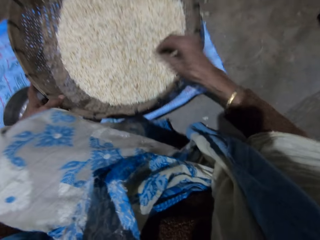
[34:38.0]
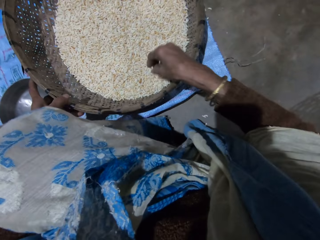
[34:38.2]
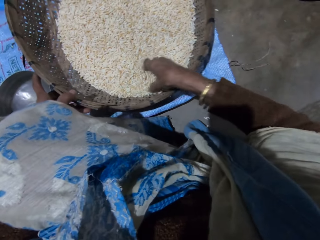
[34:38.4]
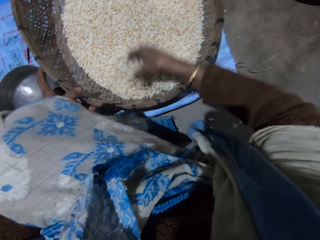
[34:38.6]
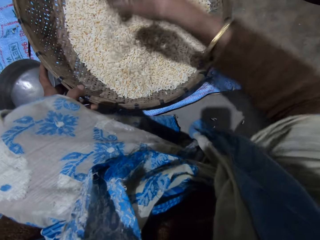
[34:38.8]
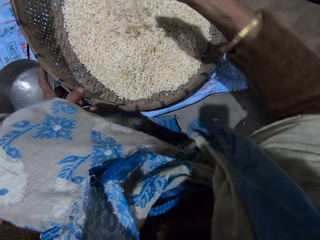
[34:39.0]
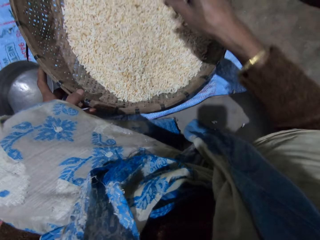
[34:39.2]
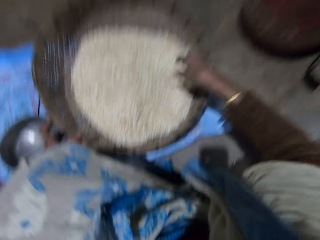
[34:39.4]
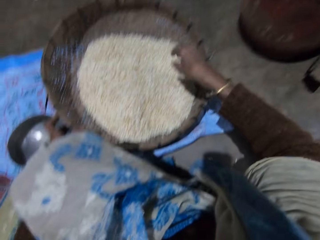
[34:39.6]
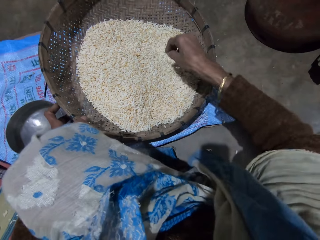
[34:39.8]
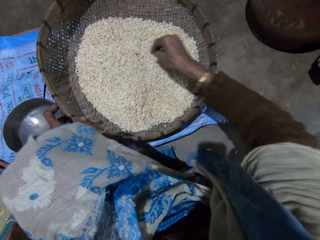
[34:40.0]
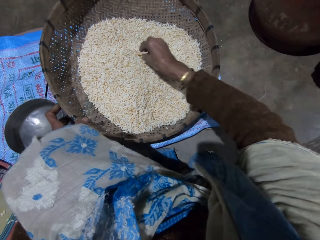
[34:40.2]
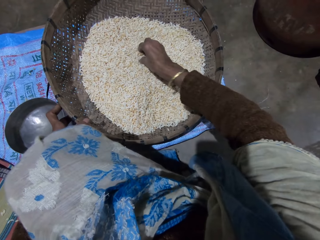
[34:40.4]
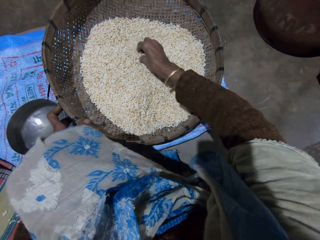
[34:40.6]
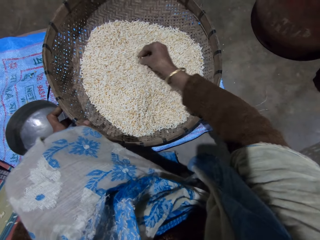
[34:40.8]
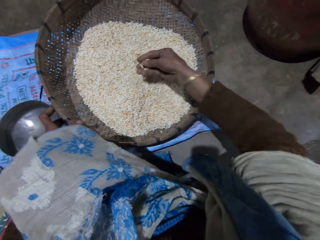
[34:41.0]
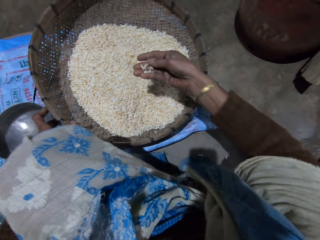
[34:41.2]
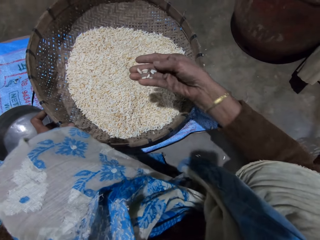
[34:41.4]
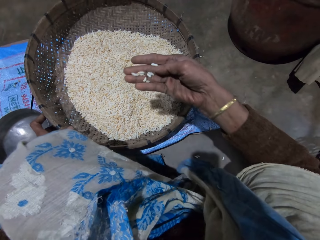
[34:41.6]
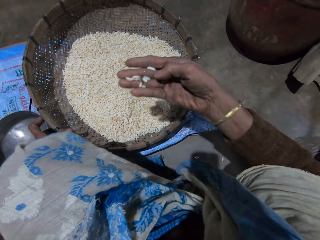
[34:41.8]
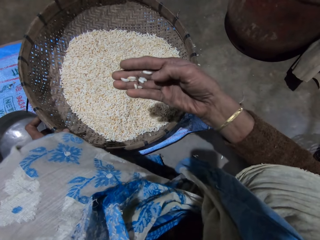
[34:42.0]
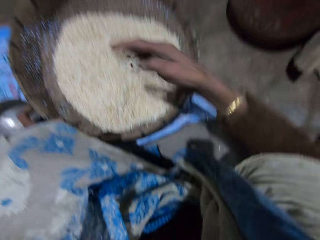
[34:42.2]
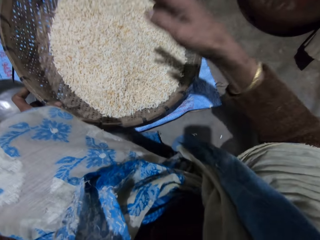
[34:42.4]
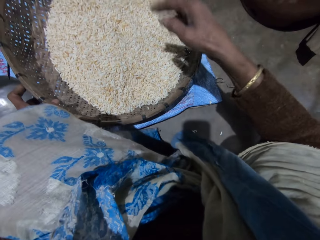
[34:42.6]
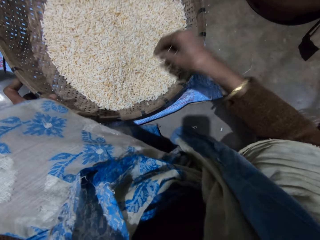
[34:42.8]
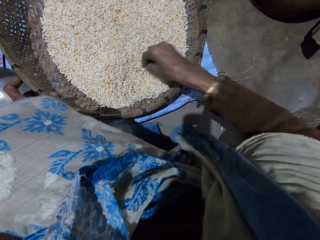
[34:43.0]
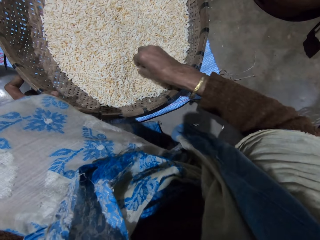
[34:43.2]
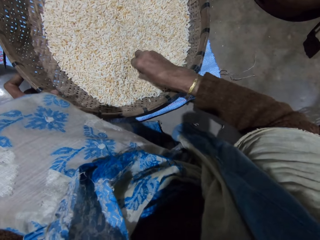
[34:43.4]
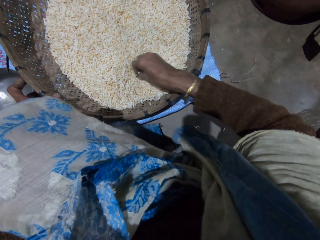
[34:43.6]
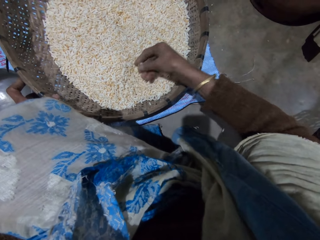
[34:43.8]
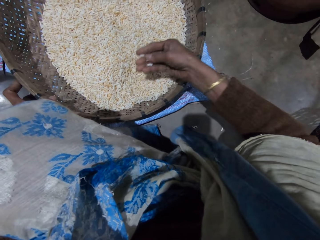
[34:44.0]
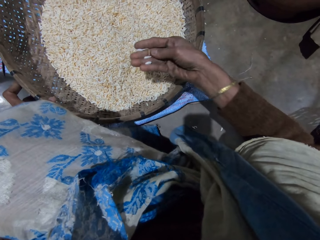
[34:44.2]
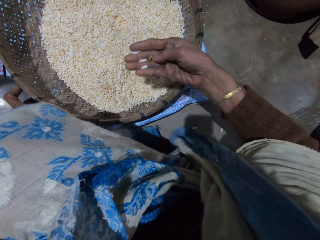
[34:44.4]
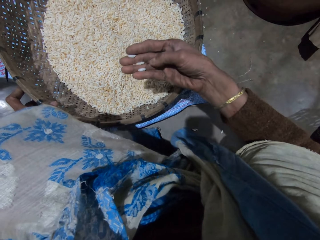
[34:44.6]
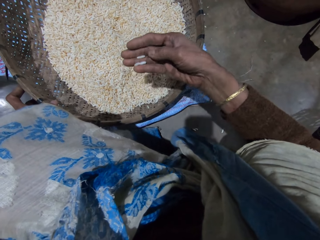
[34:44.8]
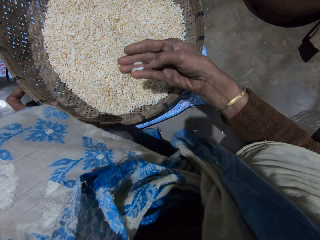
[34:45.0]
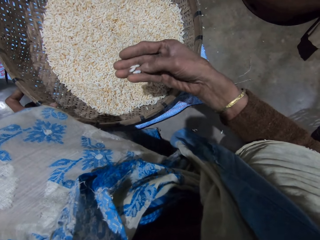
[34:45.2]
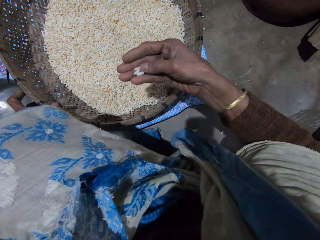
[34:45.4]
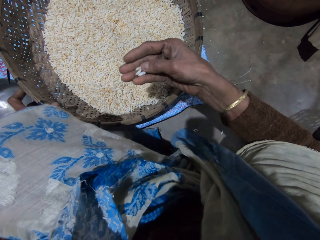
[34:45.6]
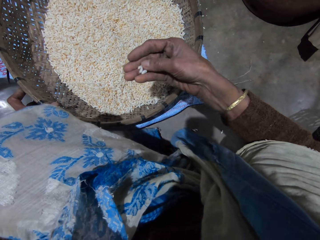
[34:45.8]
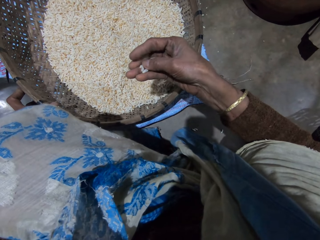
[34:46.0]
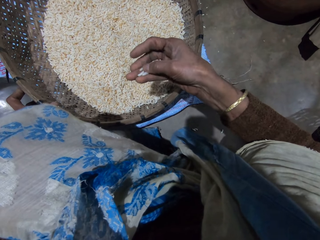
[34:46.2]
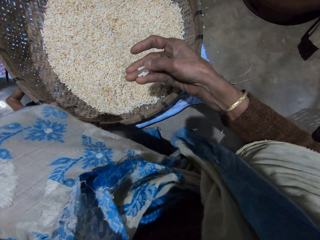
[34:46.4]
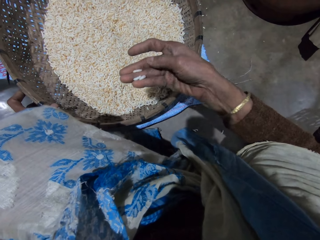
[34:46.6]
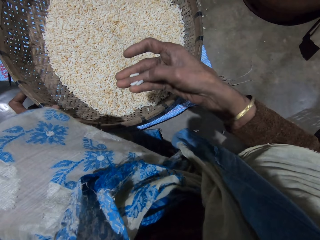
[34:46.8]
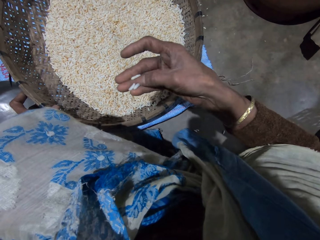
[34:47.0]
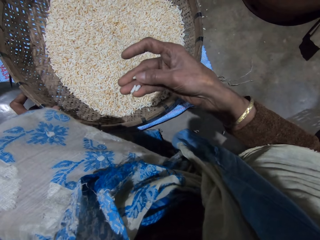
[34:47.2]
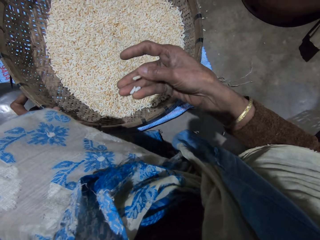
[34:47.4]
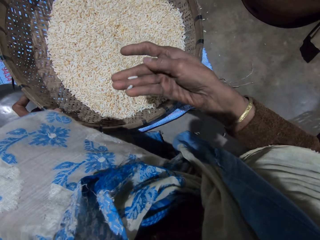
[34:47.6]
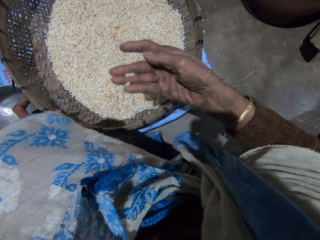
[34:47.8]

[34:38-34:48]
The camera wearer picks grains.

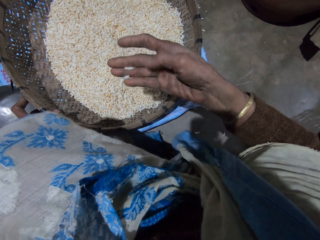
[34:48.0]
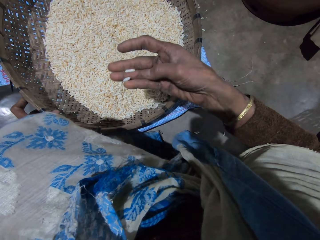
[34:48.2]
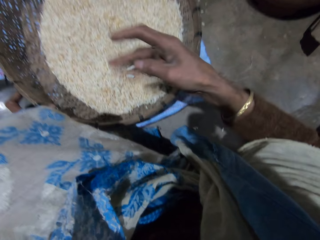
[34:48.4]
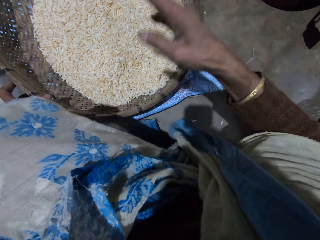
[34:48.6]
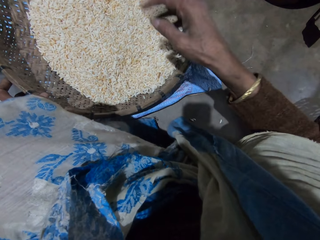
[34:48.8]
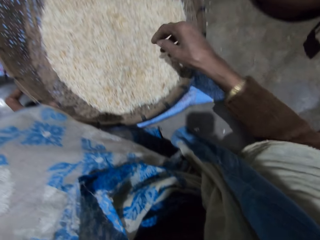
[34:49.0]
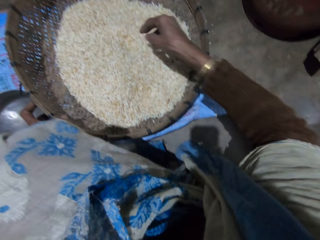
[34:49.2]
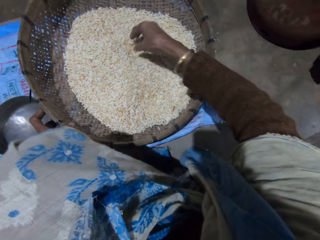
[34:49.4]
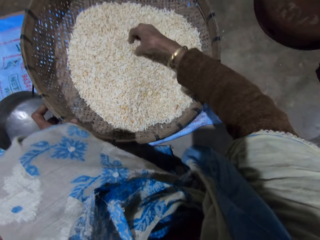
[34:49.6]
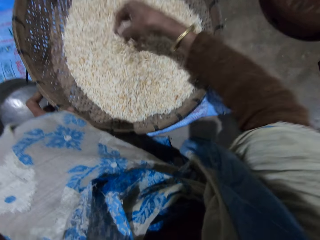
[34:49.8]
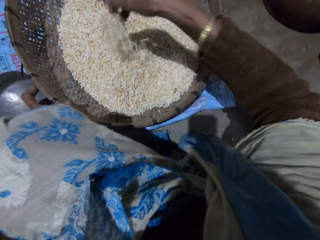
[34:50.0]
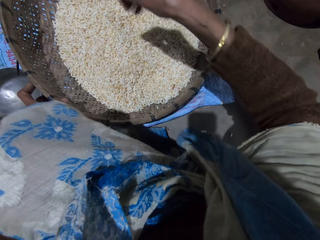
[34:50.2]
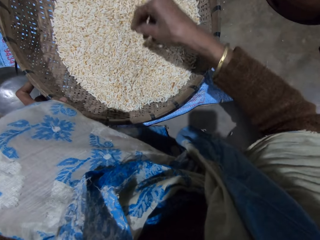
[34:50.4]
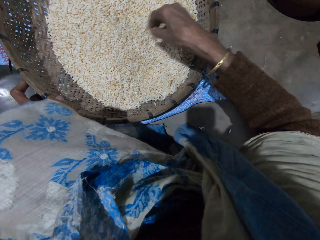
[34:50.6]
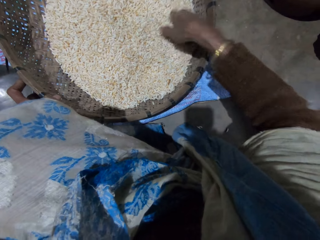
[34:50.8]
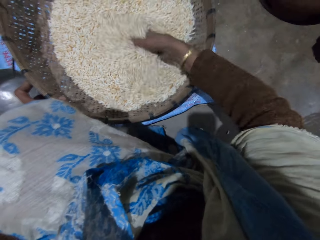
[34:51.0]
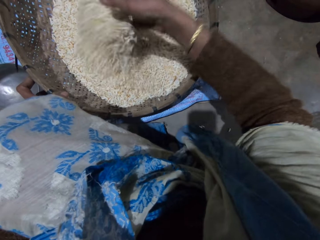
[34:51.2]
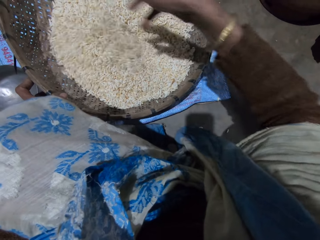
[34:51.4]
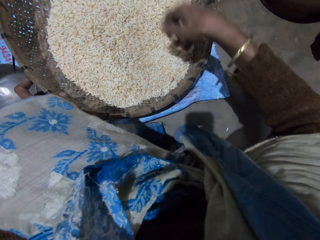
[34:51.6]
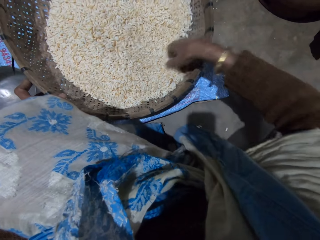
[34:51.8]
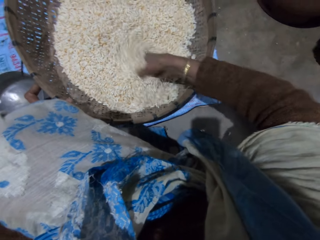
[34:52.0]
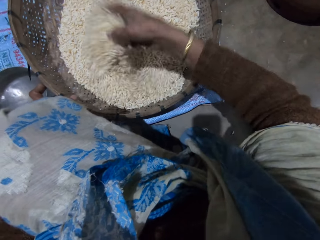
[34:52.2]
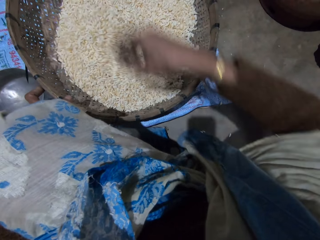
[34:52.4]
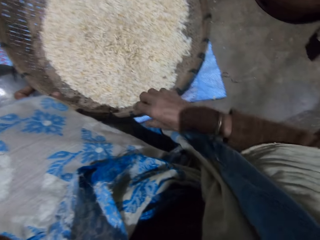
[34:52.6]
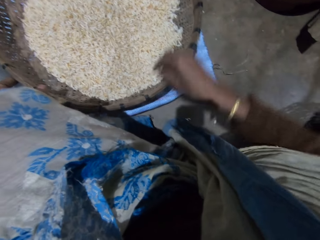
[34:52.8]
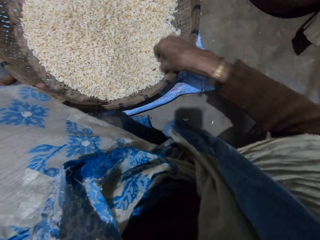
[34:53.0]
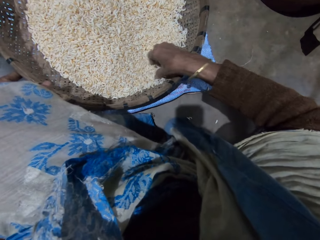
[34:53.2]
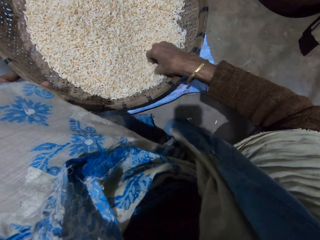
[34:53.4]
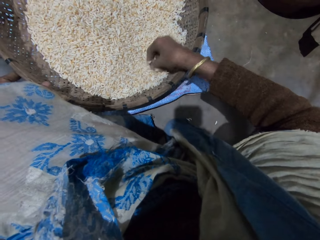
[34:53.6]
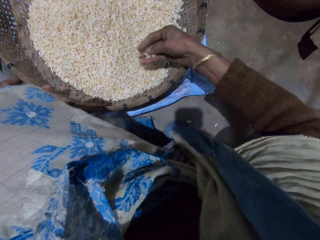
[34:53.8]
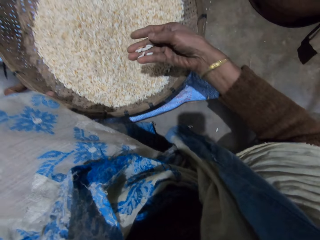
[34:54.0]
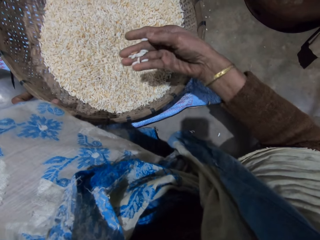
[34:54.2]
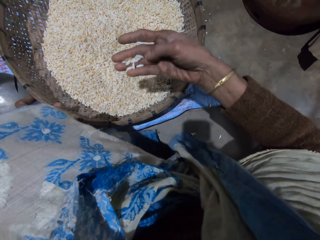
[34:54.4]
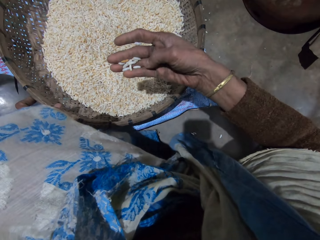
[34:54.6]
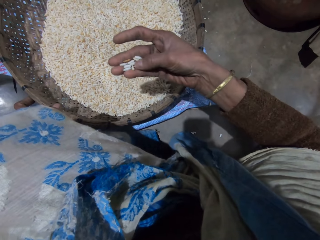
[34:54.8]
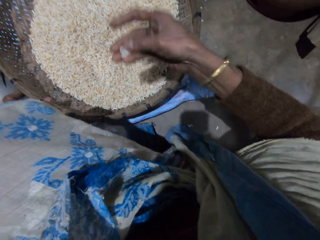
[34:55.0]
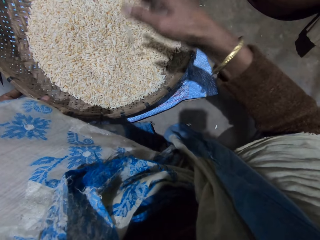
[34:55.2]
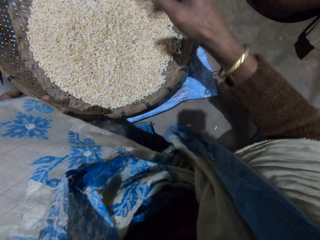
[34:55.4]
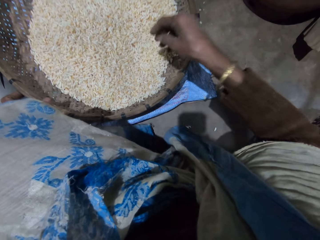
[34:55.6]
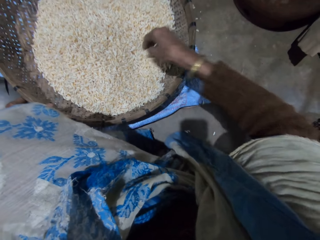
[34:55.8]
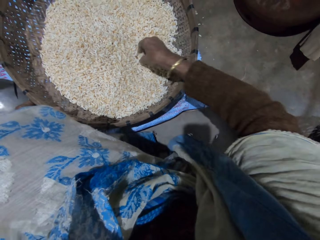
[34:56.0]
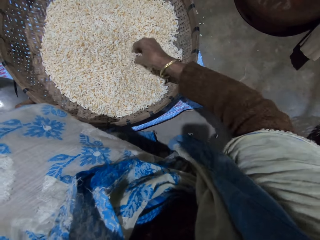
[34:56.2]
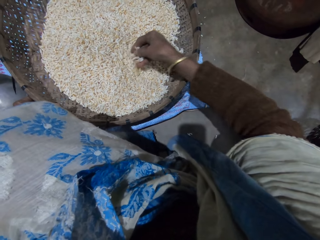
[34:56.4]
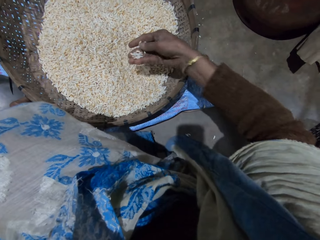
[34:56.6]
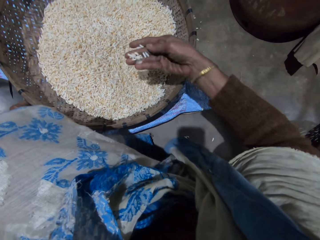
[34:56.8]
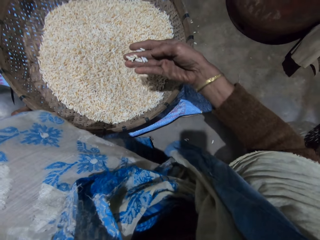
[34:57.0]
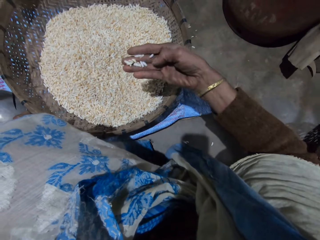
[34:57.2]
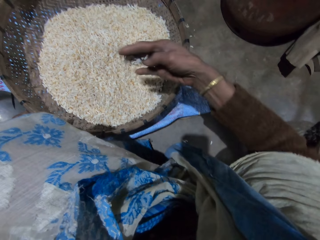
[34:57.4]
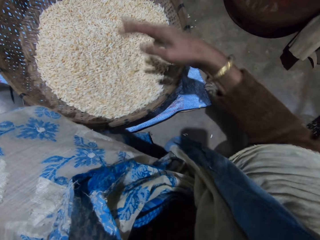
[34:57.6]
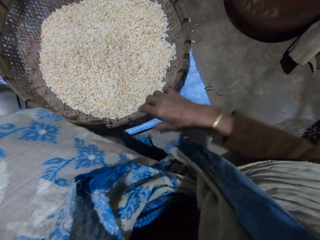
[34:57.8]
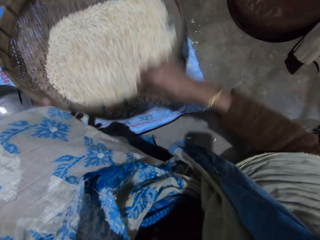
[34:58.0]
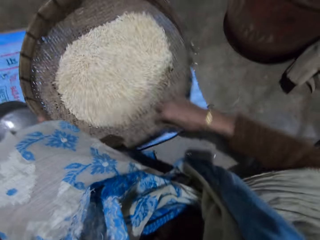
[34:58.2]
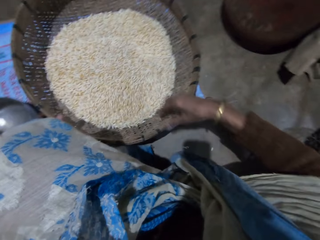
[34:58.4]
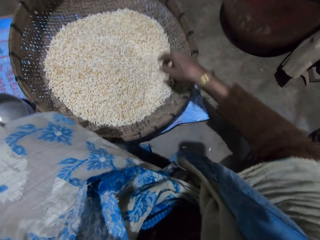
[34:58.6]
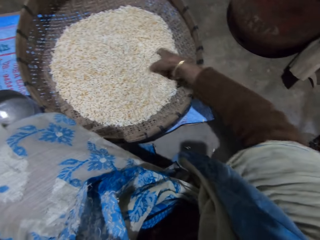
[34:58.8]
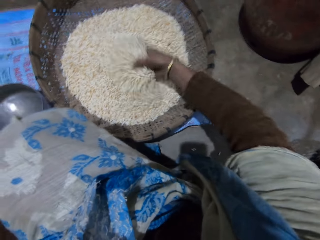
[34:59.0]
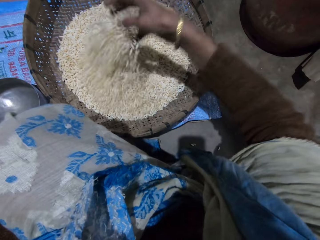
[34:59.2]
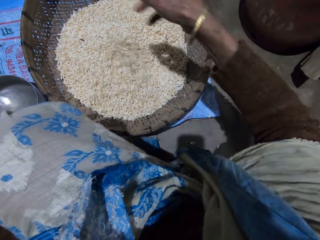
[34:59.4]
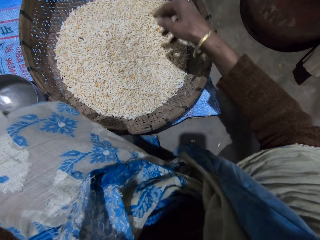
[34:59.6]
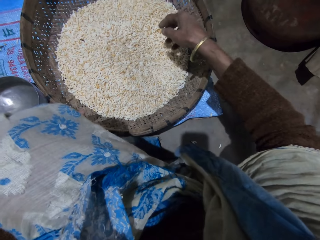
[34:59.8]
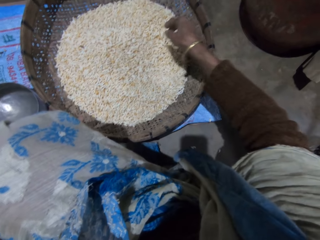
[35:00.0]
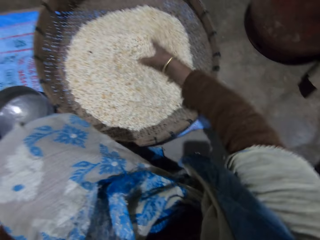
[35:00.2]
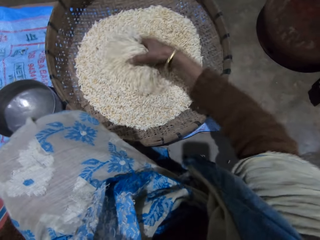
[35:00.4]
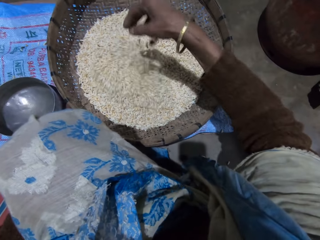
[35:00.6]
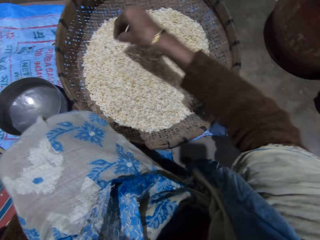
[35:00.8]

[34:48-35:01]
The camera wearer mixes the grains in the basket with her right hand. She picks the grains. She shakes the basket with her right hand. She mixes the grains in the basket with her right hand.
